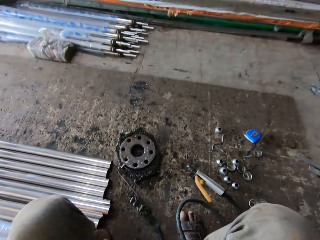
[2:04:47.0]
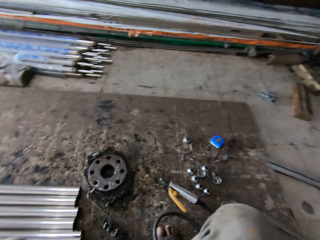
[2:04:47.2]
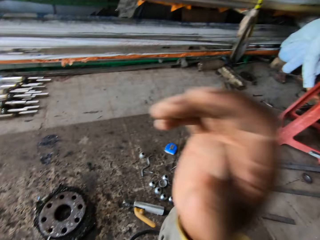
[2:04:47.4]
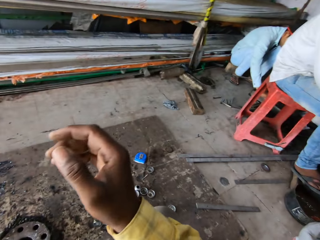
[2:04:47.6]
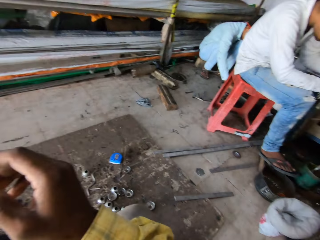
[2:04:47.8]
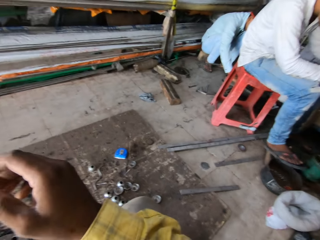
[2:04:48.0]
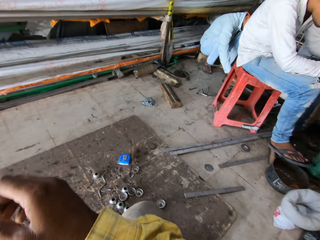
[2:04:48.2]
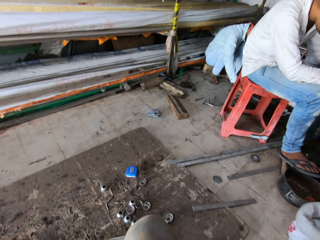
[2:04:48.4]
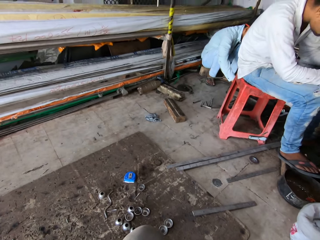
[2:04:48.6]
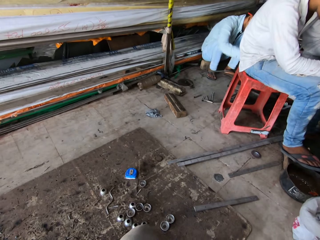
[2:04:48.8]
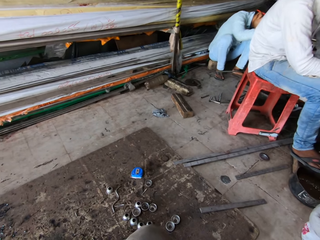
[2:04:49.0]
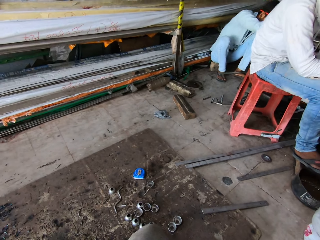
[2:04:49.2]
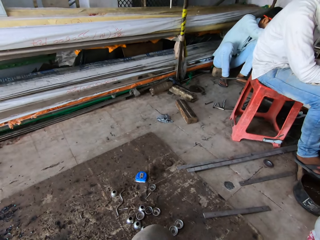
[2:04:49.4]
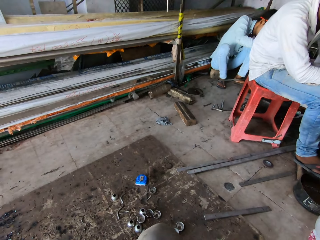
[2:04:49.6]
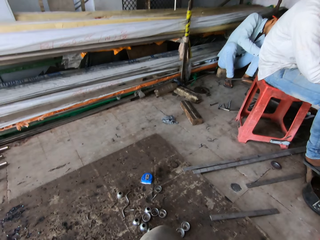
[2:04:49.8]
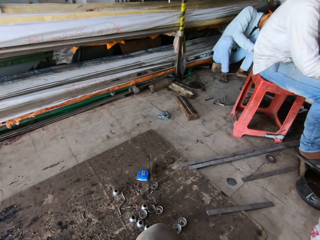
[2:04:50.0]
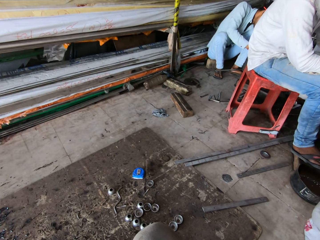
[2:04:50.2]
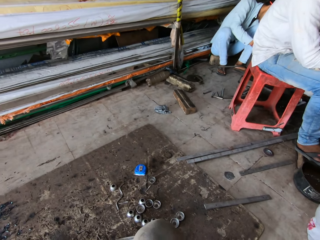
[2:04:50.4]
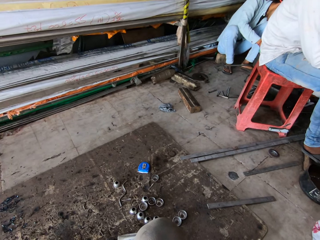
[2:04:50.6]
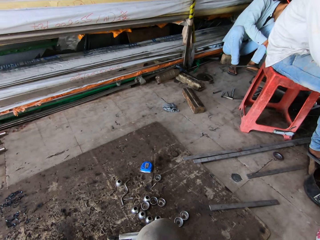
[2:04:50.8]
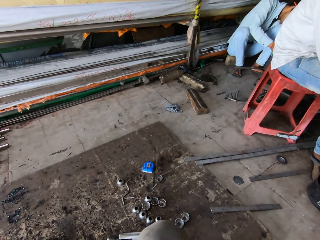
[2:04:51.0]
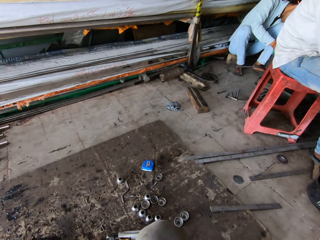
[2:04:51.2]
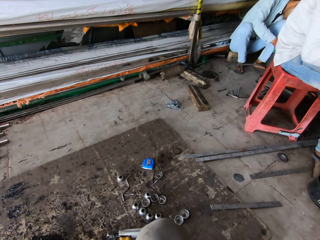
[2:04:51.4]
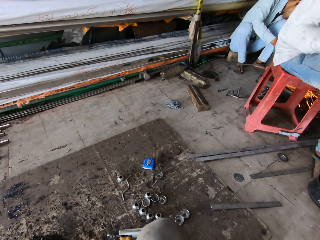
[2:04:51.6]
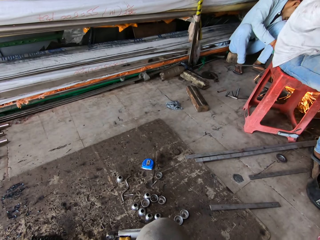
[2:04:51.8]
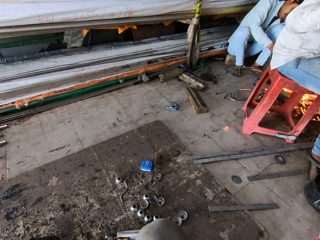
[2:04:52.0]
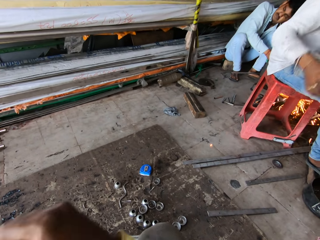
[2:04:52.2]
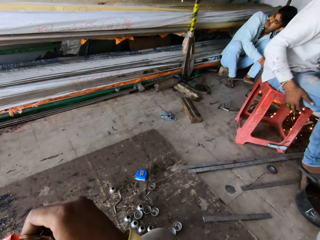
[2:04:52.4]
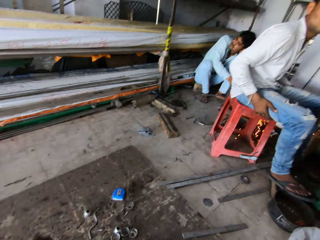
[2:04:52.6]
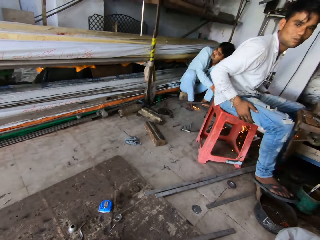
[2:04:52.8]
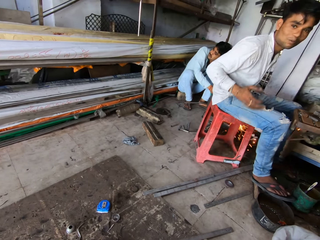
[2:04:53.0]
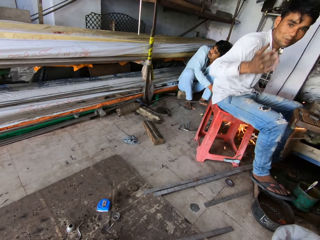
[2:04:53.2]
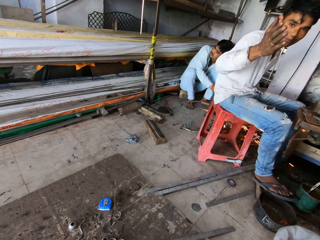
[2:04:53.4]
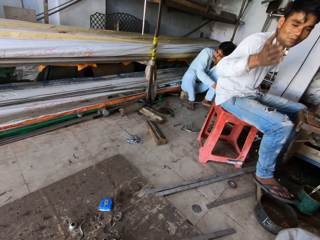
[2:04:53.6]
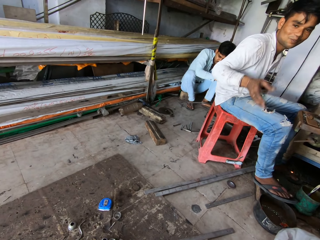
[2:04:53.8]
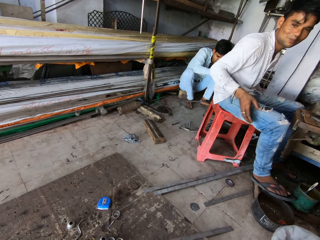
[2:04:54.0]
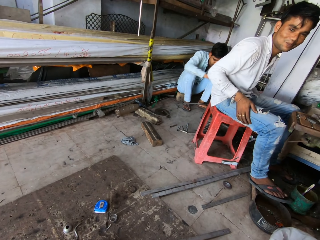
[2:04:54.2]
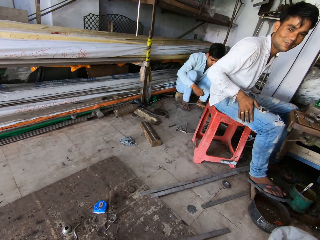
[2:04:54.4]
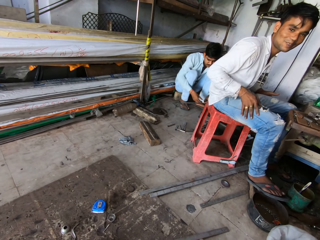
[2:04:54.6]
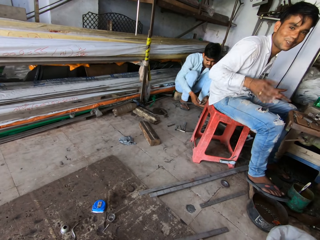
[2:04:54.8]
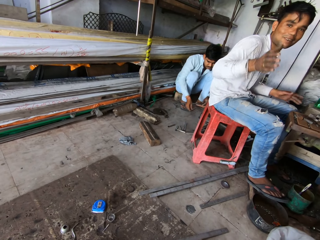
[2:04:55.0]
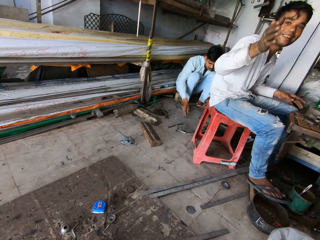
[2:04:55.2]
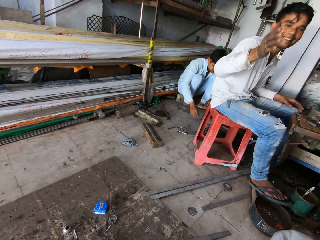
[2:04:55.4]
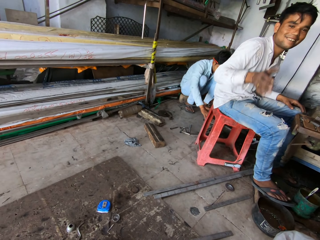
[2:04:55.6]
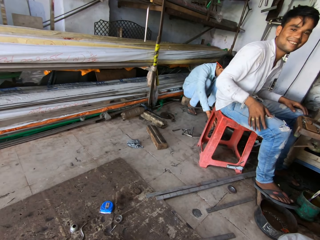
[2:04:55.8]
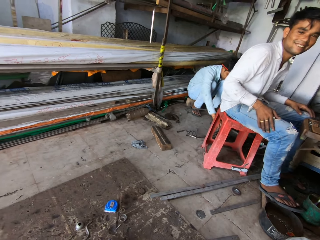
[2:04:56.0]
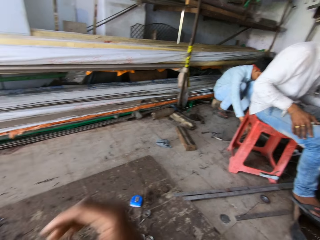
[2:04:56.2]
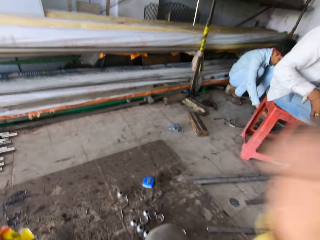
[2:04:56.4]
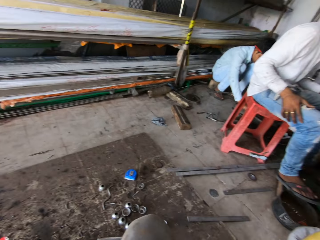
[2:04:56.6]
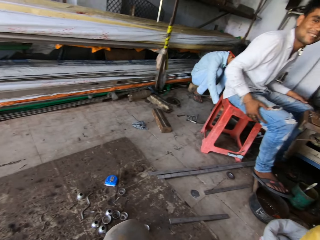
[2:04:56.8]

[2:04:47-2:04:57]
The camera wearer moves the hand. They talk with a man. The man makes a gesture with the right hand.

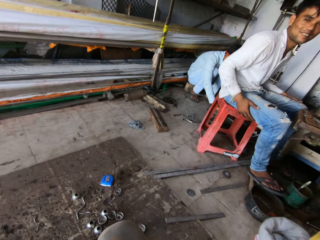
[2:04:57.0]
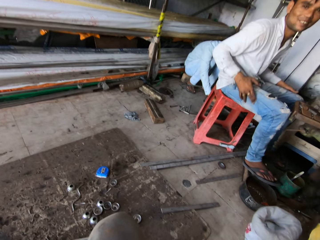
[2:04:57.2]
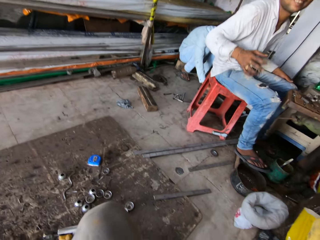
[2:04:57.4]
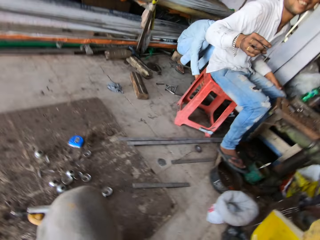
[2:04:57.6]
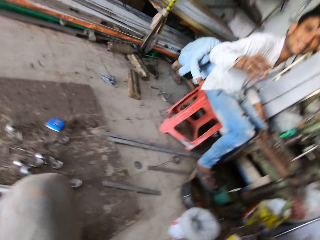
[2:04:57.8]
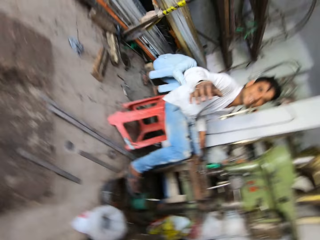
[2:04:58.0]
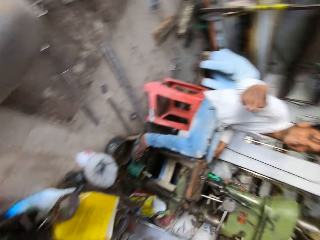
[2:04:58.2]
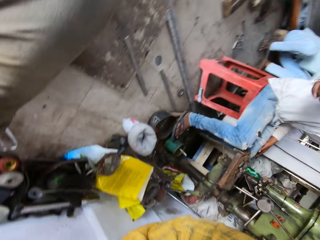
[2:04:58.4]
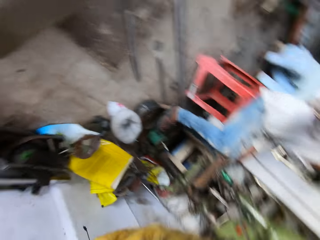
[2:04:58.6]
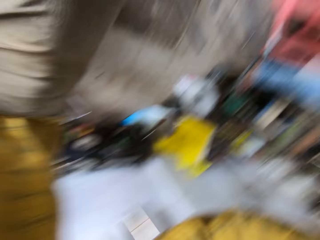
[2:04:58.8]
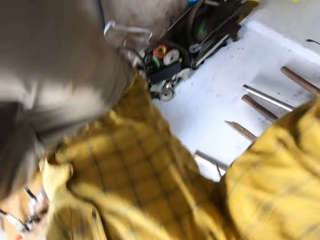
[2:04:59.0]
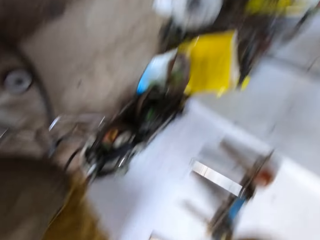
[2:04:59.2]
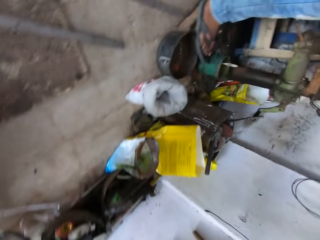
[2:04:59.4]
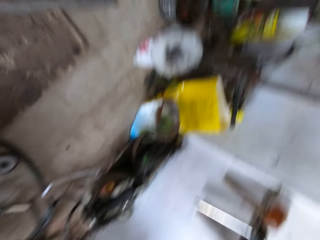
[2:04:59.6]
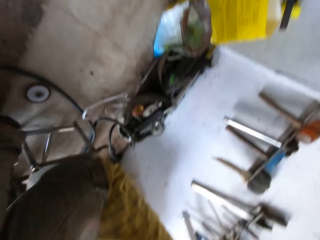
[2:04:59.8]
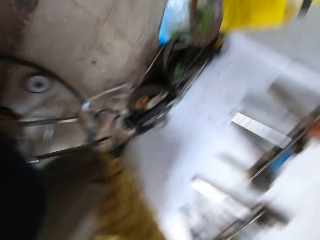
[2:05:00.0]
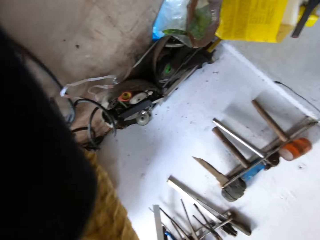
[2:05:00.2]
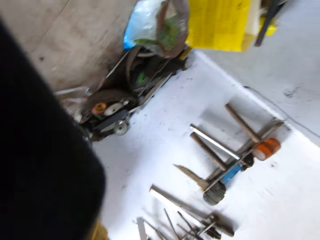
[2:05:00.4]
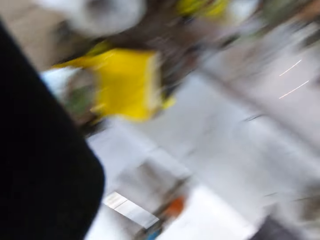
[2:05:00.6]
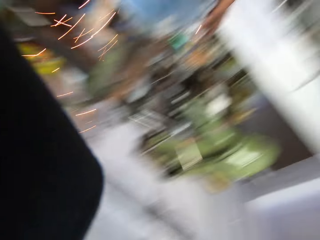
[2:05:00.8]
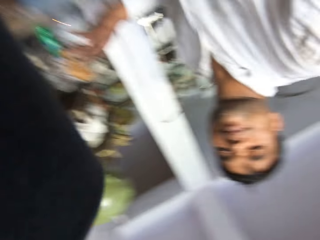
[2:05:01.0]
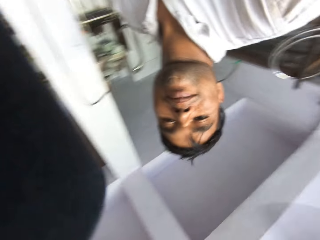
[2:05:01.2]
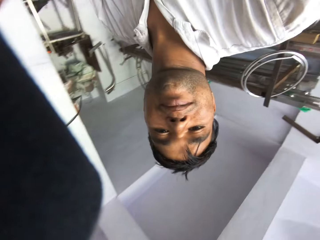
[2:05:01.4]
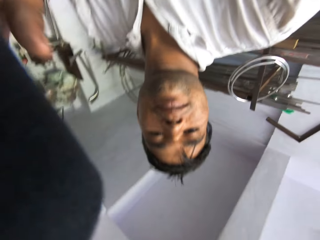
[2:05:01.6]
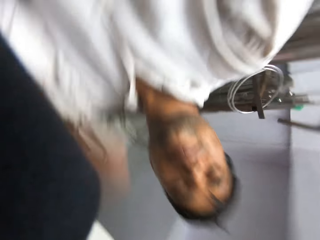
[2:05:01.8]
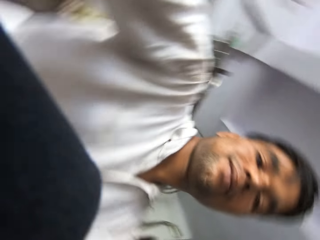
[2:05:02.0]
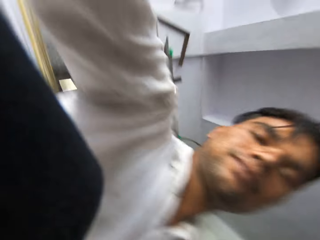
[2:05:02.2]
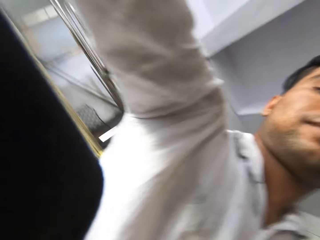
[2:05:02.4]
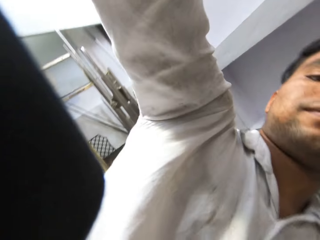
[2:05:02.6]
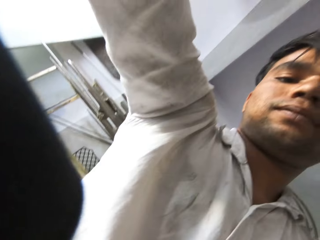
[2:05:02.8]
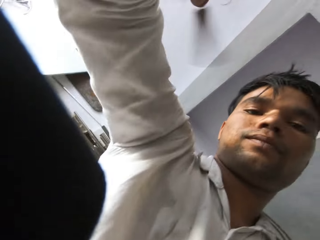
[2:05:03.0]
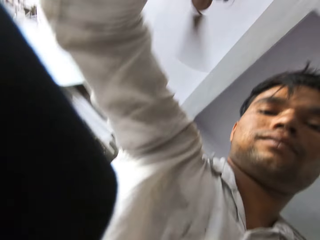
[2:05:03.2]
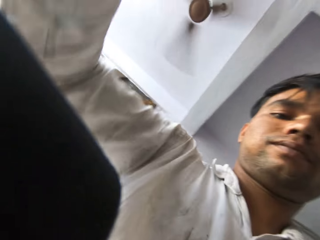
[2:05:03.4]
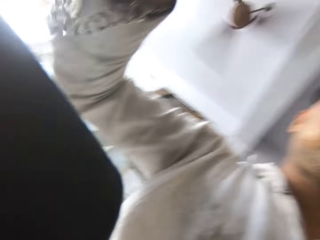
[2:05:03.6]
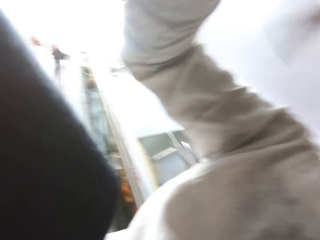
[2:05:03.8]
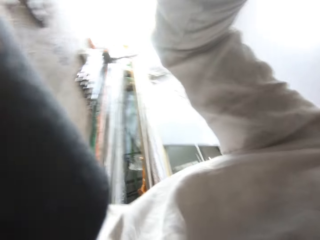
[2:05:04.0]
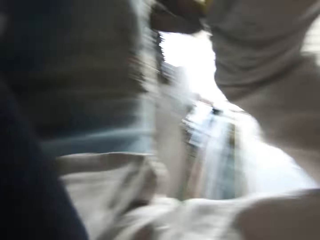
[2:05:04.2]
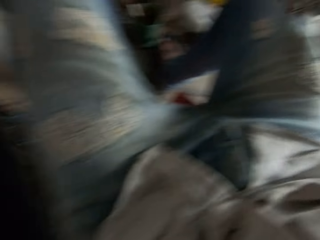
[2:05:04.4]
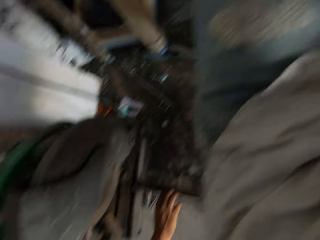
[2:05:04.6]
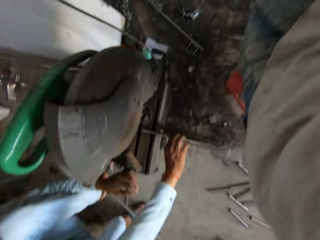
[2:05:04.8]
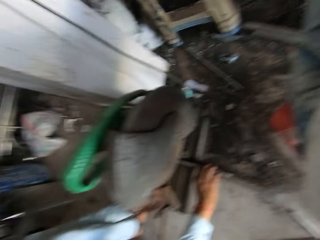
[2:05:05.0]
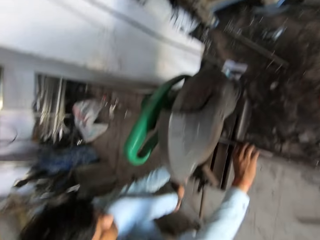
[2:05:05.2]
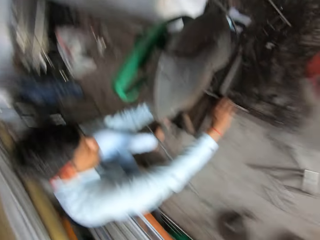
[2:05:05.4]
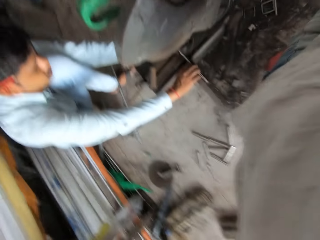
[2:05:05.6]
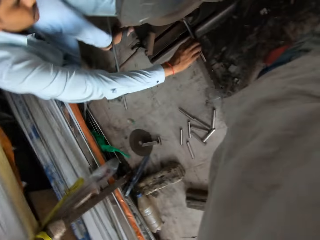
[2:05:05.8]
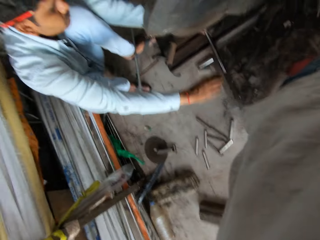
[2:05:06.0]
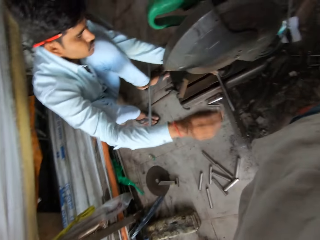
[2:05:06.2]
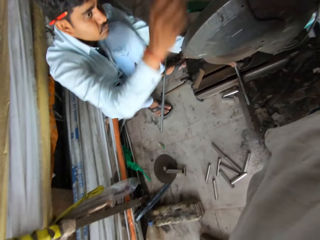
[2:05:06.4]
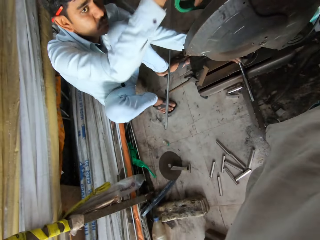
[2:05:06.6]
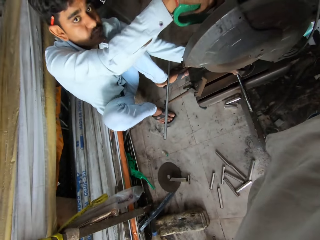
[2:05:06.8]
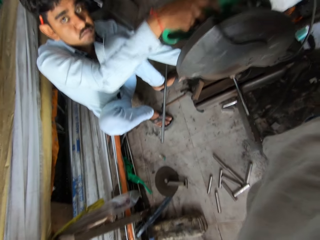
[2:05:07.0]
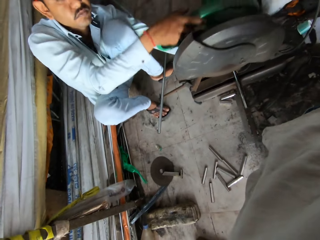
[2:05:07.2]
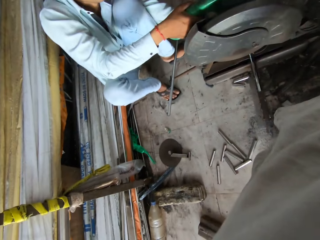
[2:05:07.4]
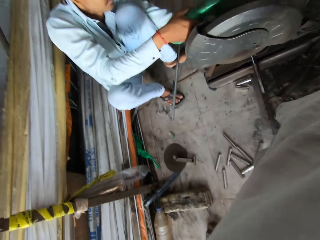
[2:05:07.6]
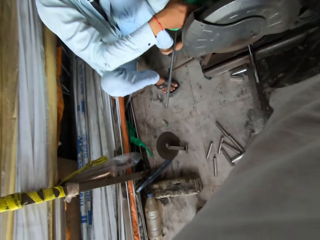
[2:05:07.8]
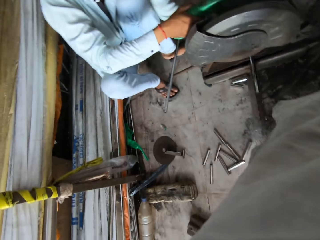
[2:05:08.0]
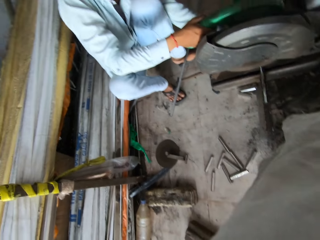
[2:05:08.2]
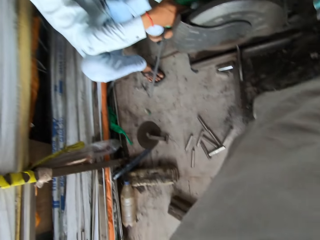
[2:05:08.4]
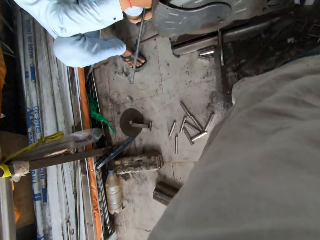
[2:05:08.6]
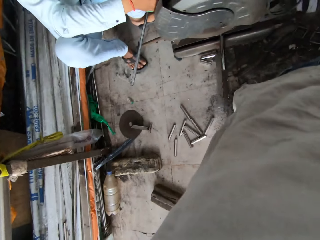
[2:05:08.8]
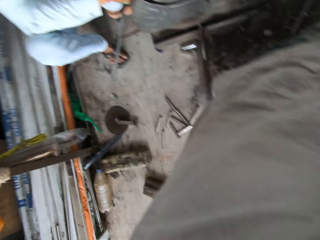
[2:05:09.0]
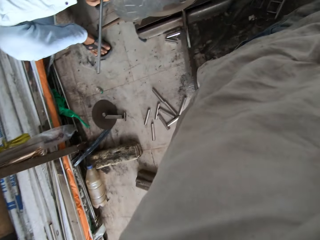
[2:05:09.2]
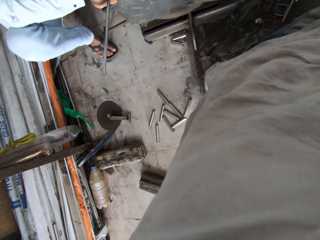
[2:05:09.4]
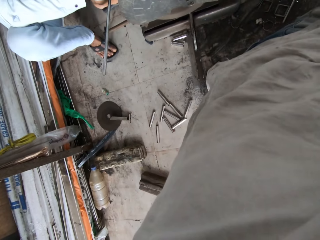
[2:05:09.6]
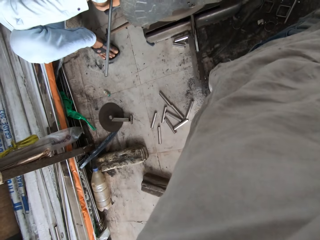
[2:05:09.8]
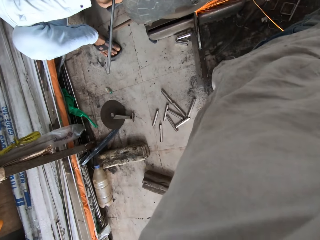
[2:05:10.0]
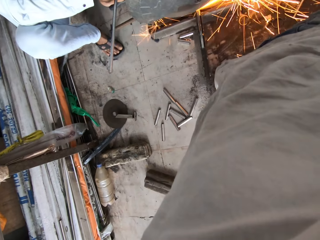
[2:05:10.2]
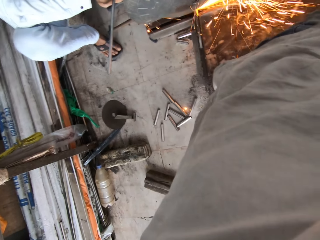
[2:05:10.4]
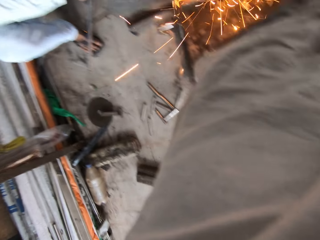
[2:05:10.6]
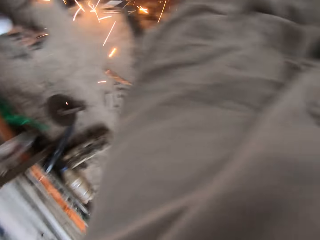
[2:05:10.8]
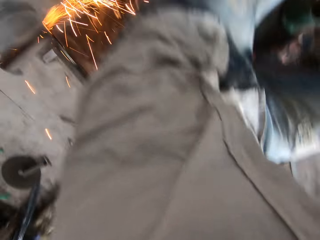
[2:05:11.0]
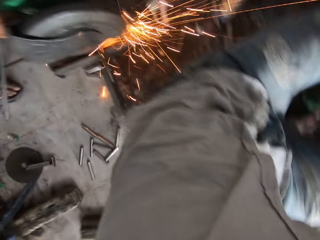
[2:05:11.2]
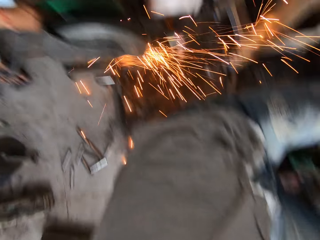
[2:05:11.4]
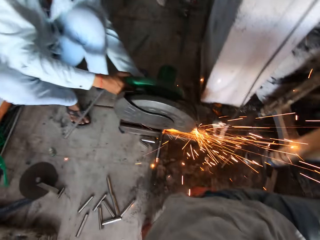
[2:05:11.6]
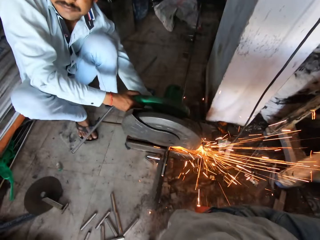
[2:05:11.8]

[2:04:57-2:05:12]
The camera wearer looks around. A man cuts a metal rod with an electric grinder.
